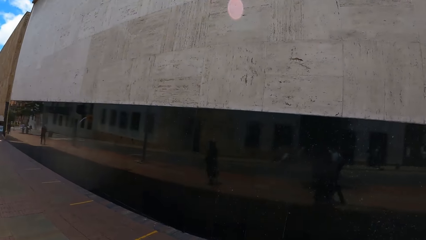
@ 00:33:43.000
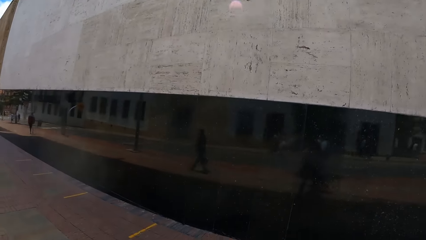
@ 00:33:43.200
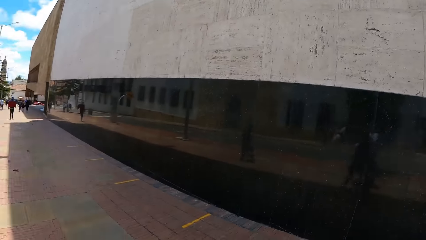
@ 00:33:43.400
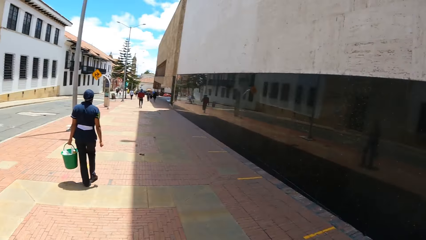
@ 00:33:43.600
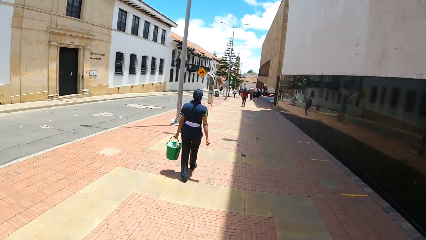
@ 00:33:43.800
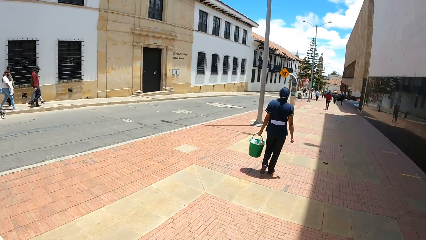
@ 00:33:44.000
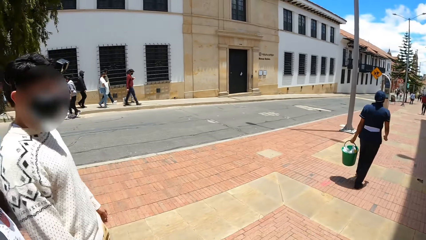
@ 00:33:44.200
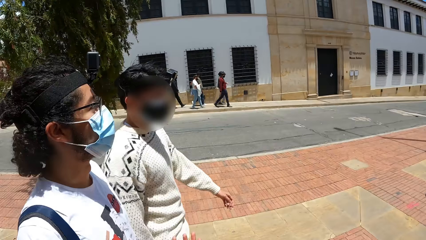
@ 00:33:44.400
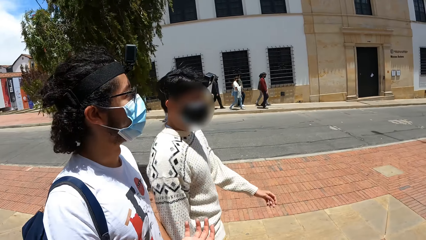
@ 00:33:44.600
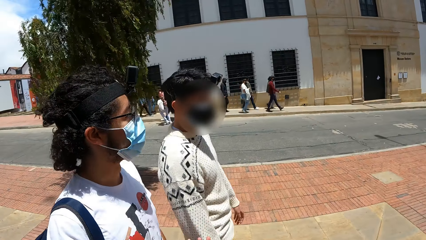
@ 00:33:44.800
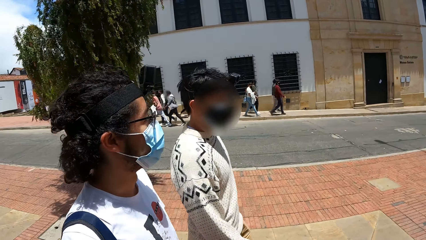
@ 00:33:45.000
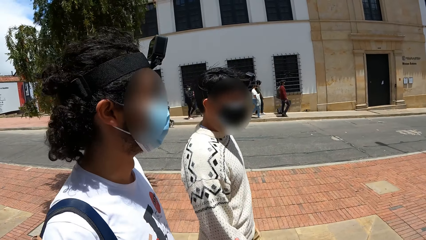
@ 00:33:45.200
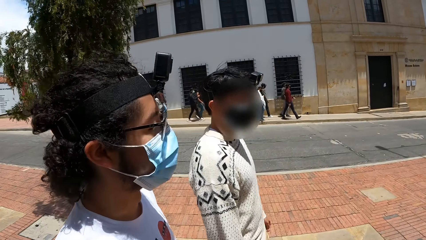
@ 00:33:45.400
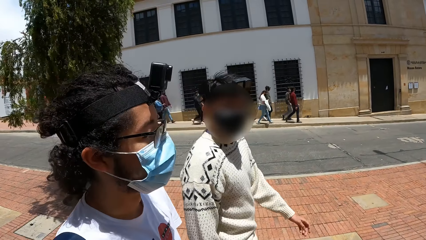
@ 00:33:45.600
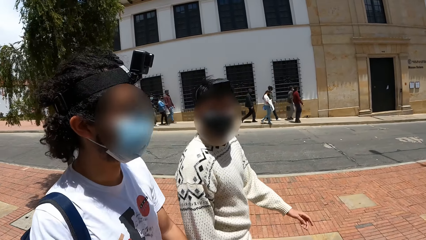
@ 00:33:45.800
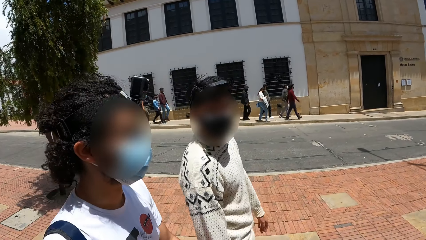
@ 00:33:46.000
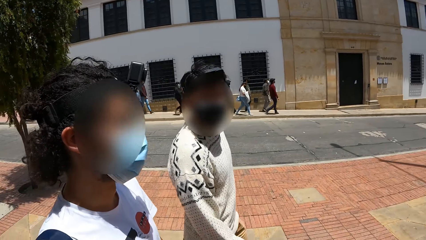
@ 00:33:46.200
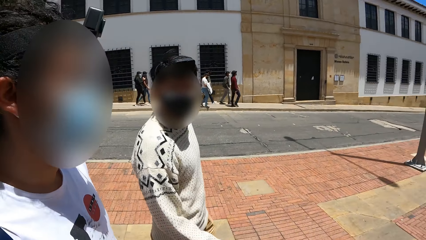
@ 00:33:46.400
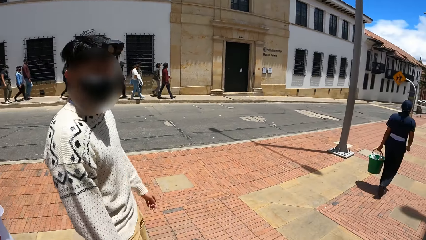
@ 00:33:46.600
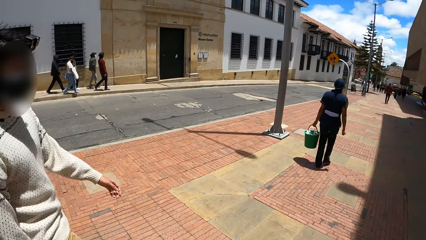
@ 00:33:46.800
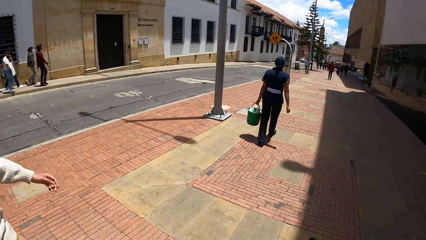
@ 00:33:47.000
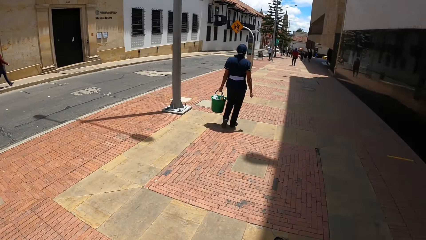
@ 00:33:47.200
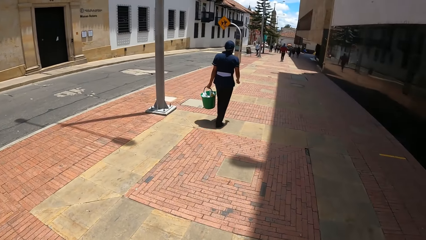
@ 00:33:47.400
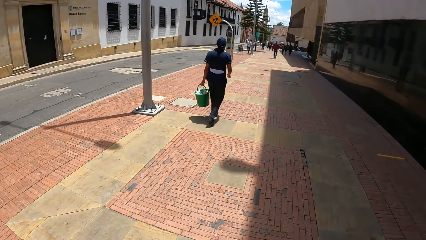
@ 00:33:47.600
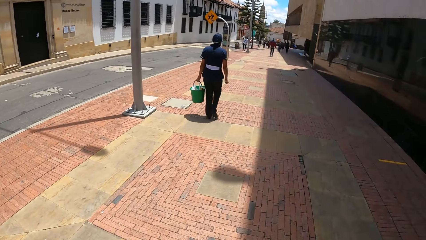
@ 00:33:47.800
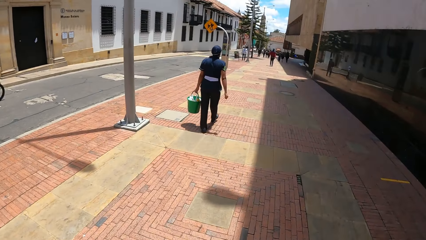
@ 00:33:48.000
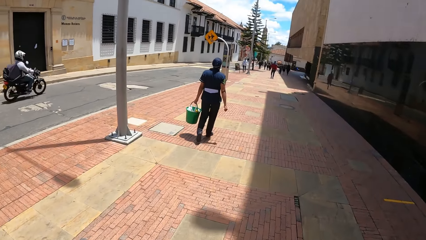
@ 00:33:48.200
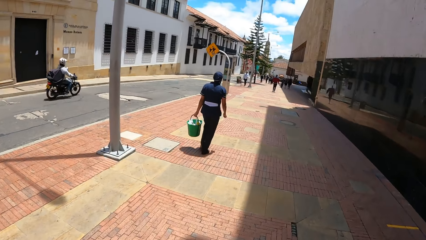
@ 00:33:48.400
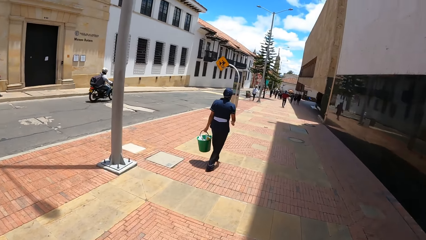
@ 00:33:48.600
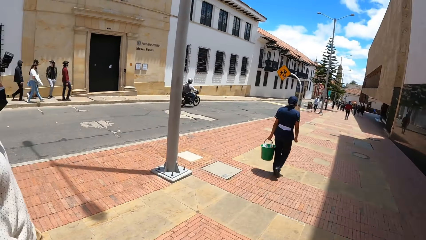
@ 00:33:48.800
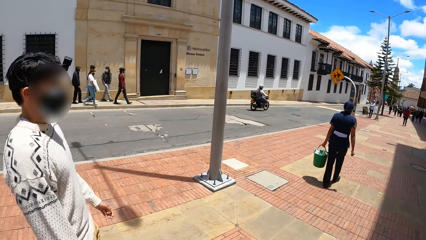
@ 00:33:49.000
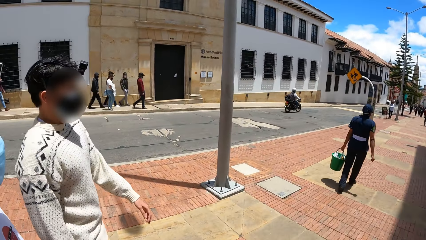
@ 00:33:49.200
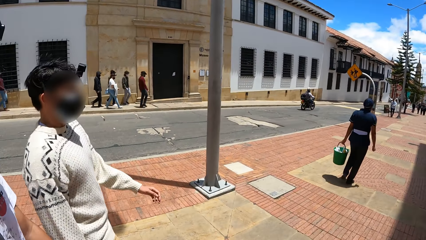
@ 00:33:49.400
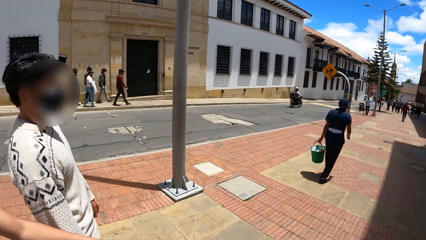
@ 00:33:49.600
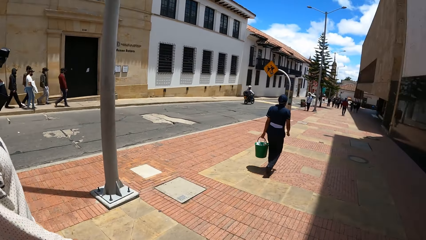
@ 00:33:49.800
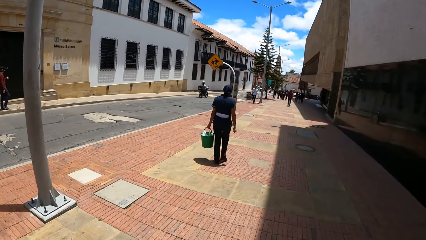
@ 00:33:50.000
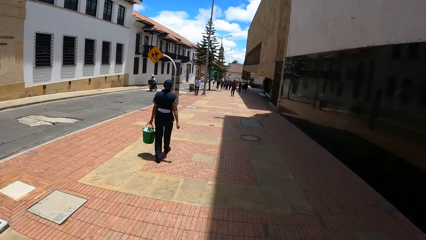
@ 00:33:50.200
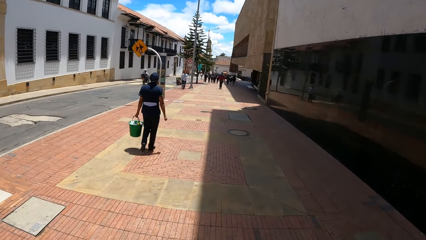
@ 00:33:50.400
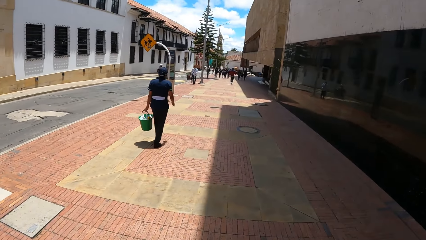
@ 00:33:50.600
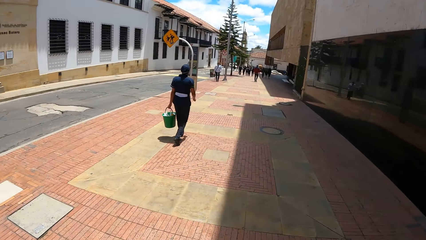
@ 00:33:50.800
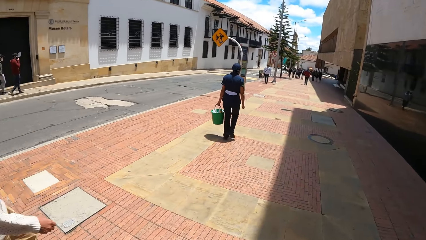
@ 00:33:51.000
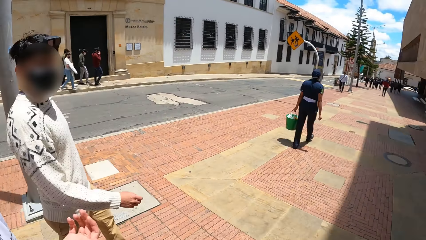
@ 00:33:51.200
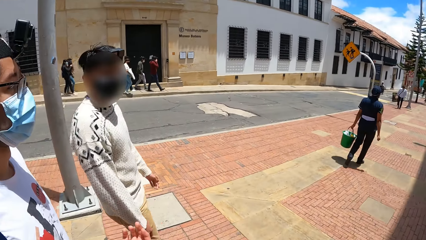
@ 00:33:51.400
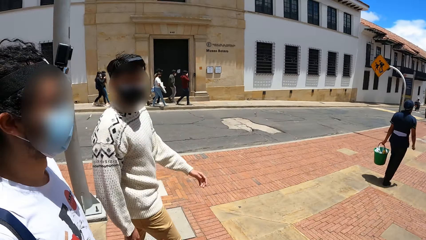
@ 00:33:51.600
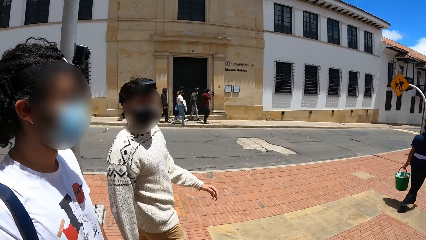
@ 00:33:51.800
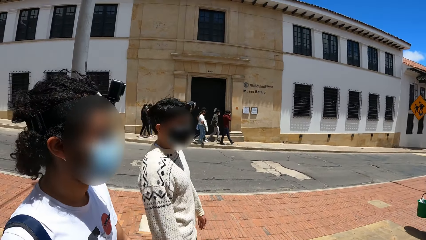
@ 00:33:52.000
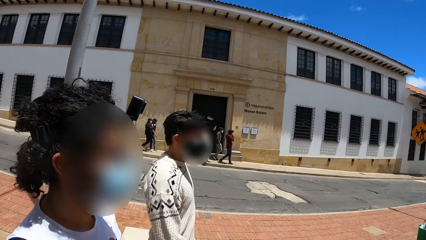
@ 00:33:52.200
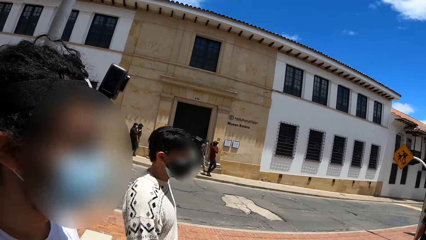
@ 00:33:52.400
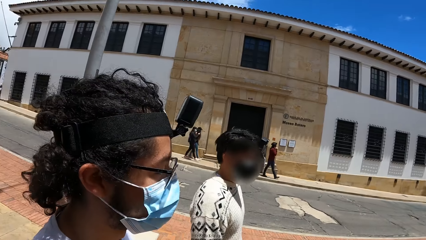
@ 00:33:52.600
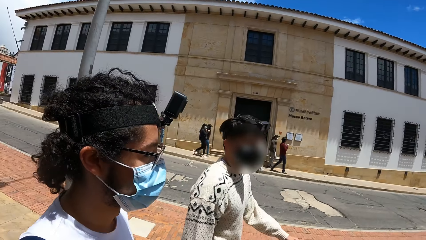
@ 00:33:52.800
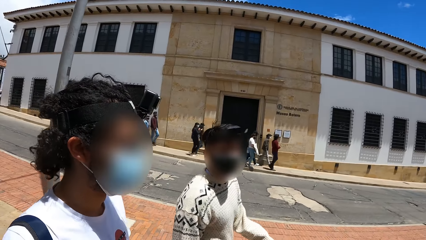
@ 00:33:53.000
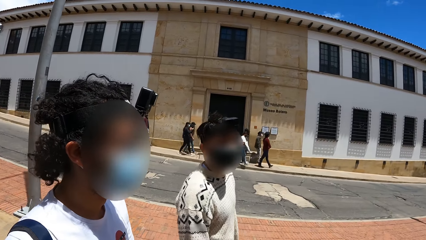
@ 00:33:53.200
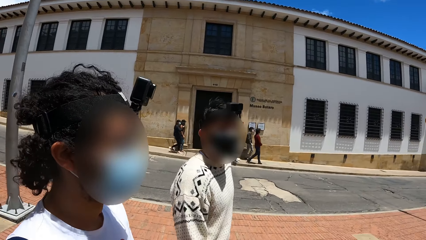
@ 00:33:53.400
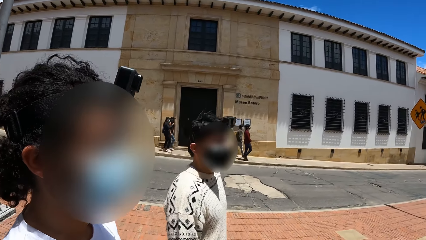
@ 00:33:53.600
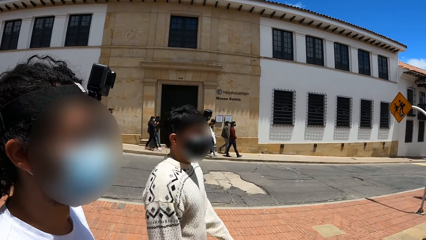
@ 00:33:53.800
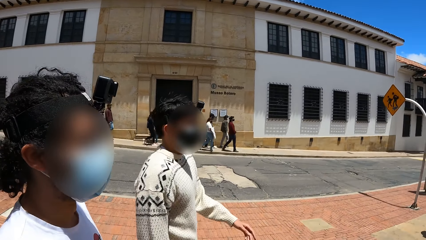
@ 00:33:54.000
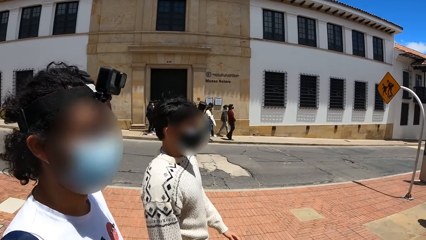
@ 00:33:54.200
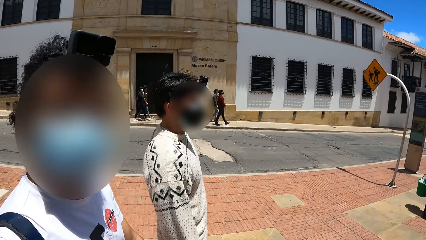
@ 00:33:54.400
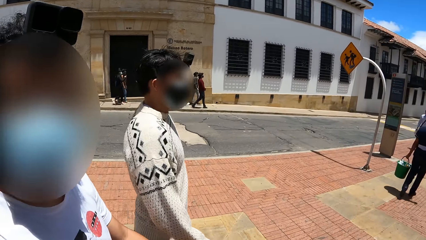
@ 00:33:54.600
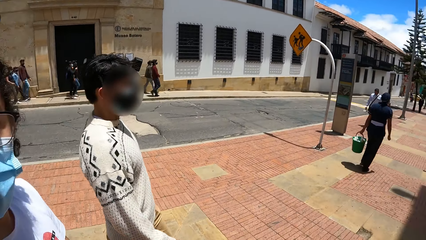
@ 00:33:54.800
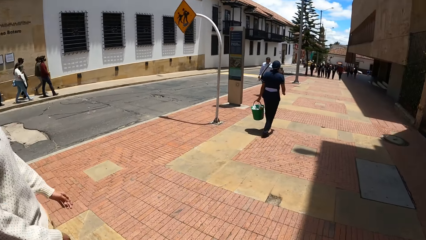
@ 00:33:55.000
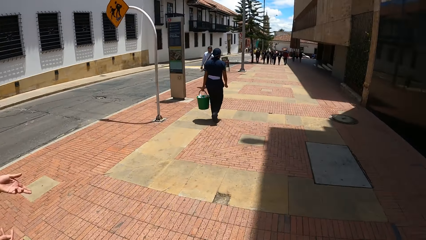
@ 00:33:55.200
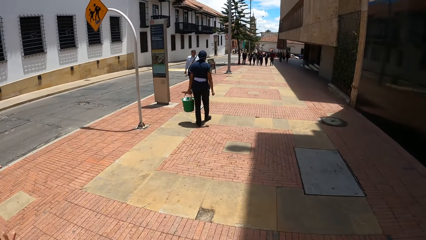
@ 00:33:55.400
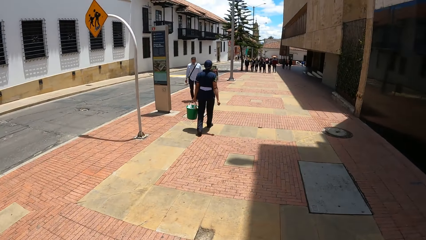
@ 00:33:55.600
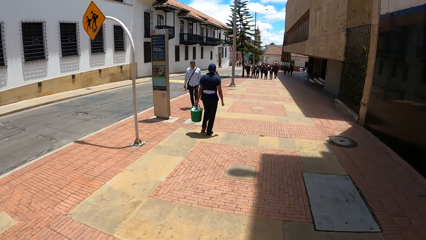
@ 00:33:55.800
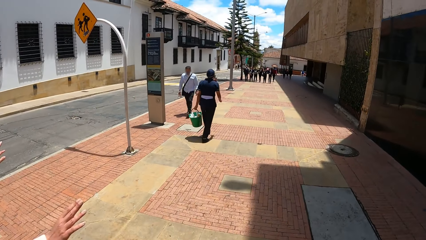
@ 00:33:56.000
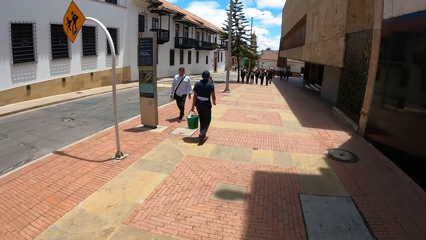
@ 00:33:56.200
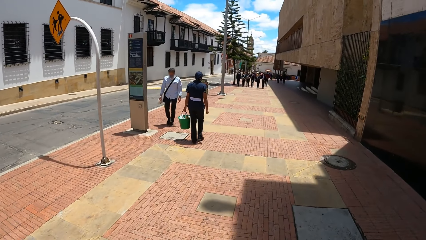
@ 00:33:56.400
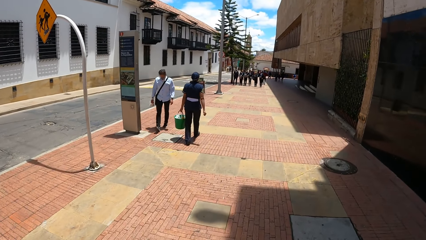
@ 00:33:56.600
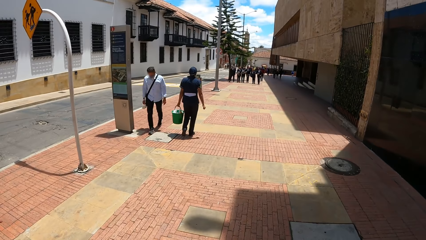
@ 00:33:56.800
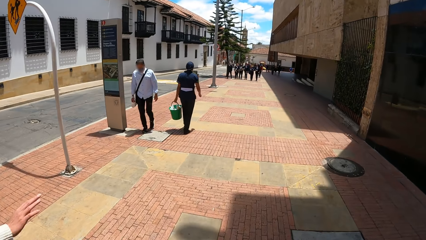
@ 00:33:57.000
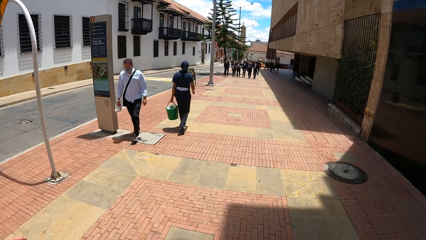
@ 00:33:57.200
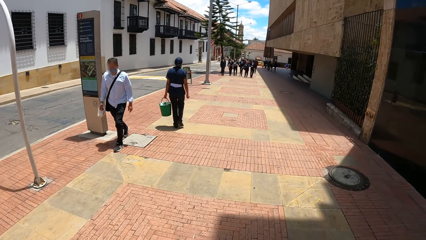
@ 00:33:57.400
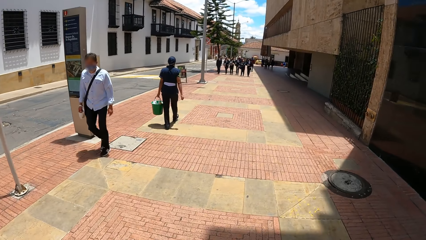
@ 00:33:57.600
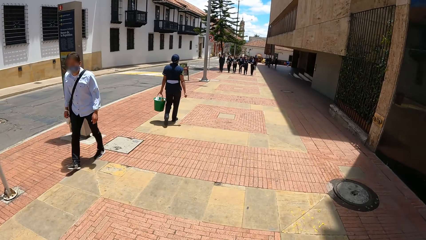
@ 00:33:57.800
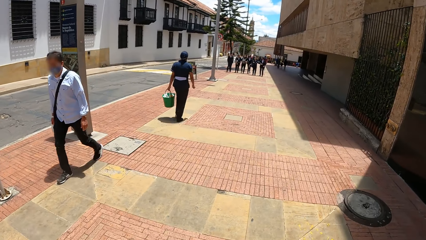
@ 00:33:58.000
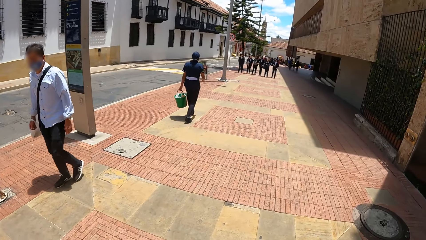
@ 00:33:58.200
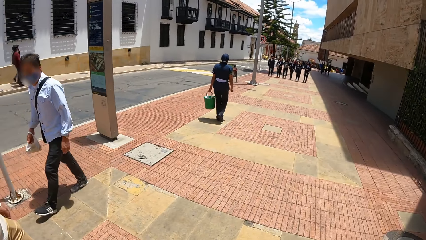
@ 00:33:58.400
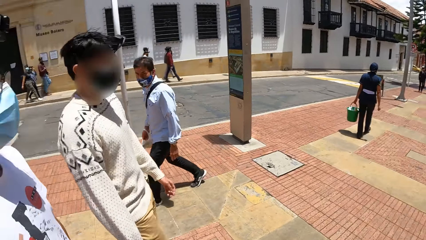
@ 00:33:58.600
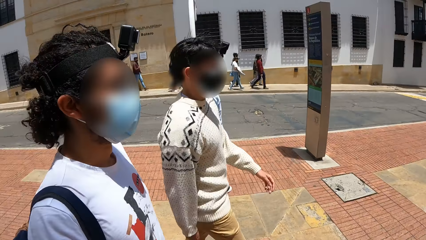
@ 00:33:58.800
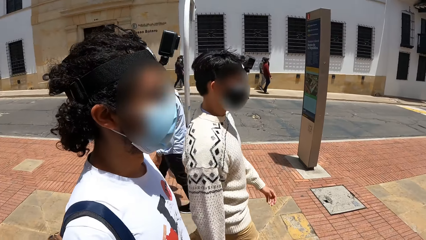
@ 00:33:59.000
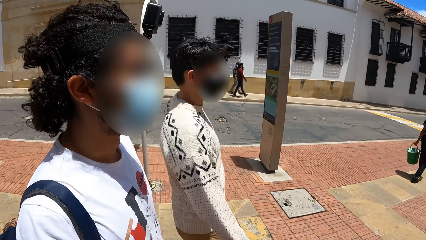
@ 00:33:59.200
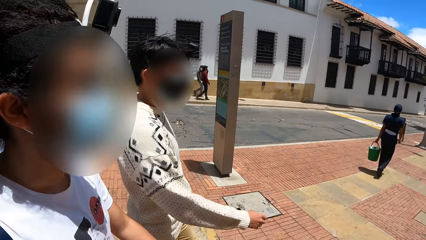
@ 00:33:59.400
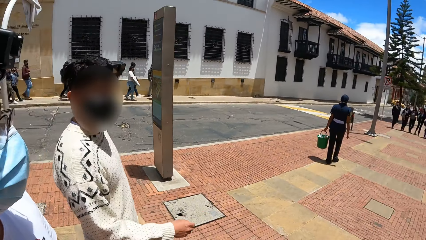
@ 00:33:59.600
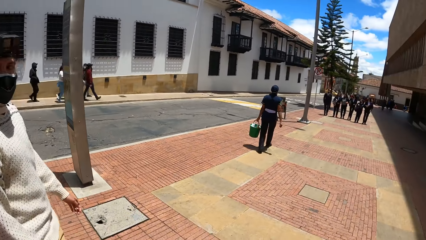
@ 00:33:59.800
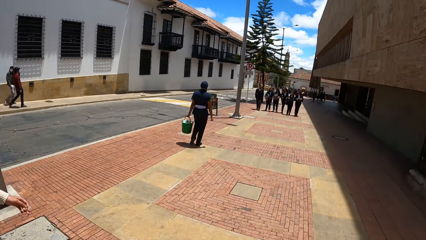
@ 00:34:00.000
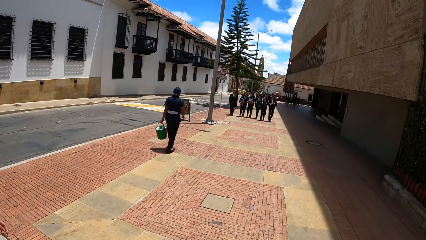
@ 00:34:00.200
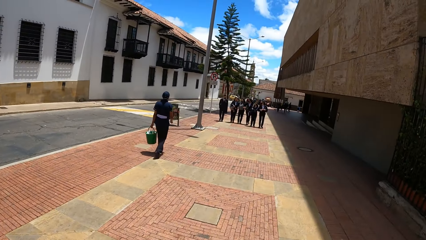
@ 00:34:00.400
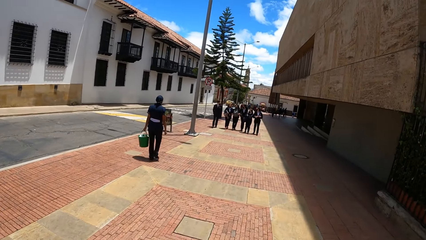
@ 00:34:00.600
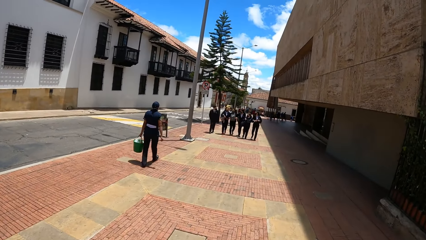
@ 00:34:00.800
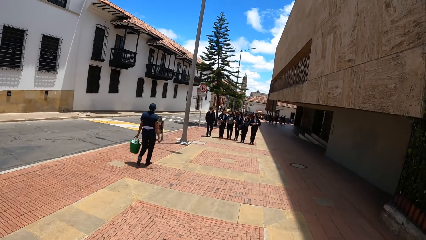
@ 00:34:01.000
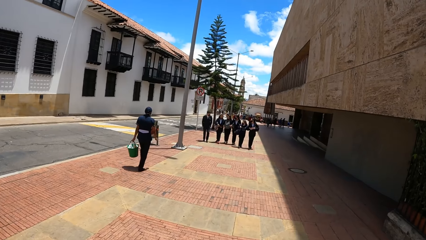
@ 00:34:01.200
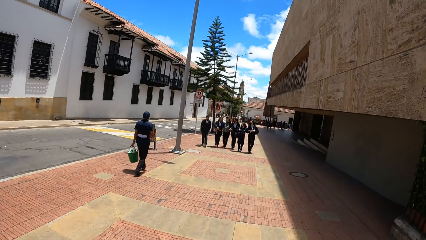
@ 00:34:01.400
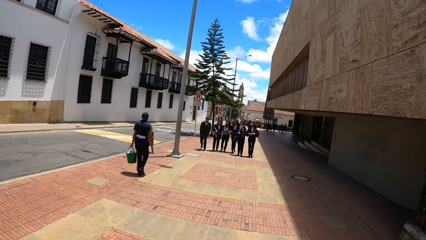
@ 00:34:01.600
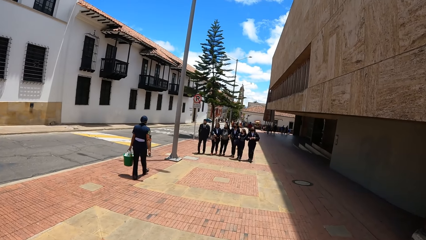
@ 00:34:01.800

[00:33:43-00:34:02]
A man gesticulates with his left hand. Another man gesticulates with his left hand.
